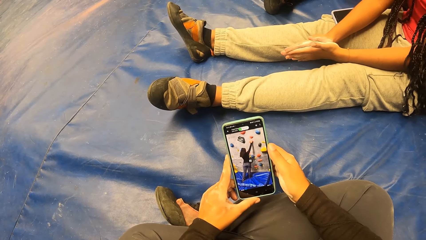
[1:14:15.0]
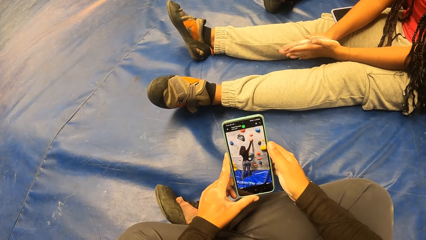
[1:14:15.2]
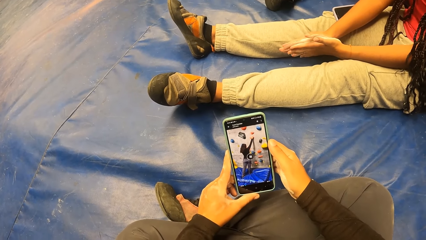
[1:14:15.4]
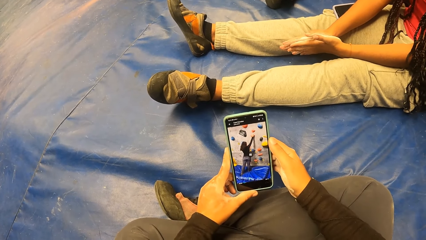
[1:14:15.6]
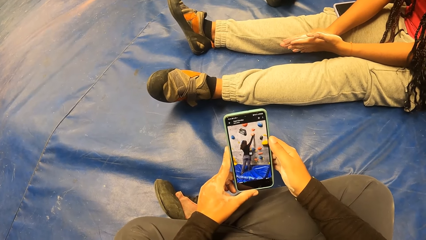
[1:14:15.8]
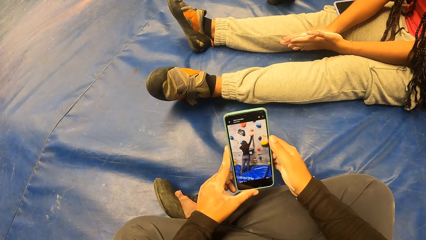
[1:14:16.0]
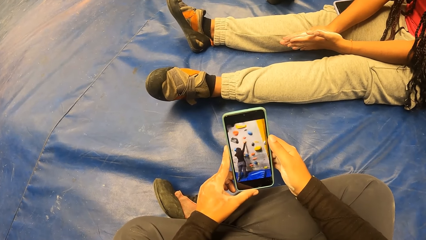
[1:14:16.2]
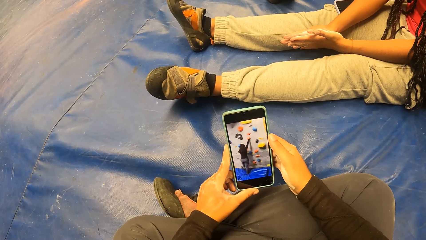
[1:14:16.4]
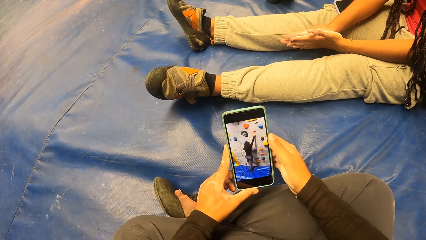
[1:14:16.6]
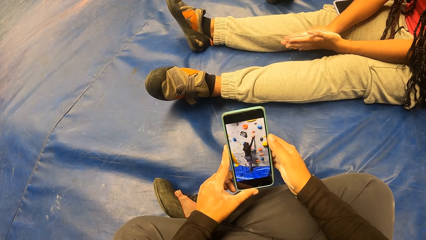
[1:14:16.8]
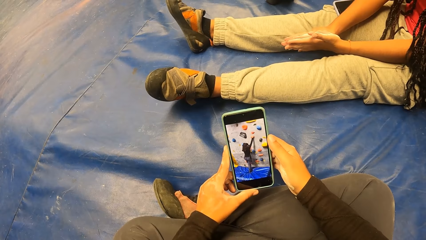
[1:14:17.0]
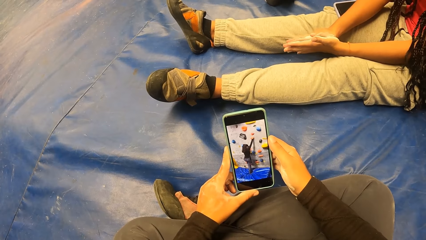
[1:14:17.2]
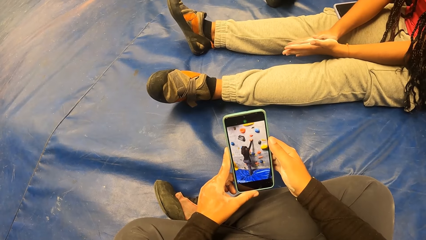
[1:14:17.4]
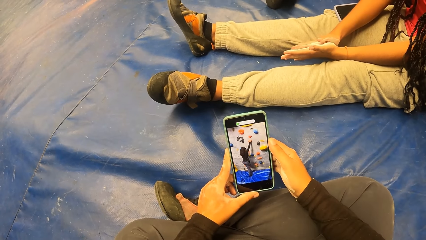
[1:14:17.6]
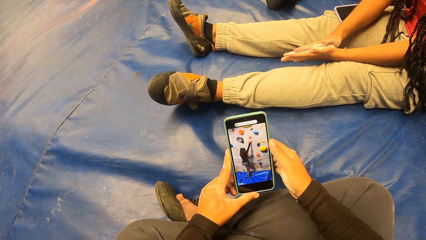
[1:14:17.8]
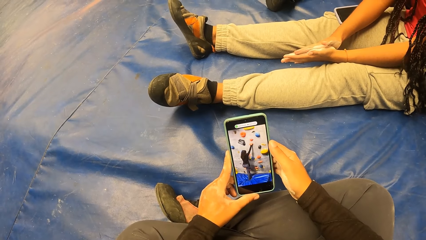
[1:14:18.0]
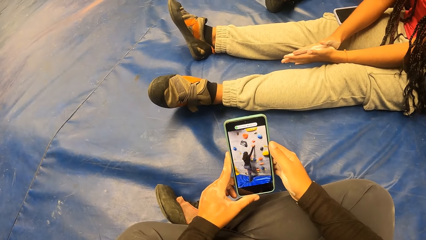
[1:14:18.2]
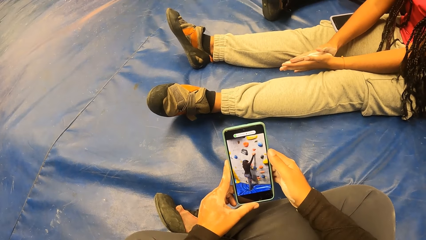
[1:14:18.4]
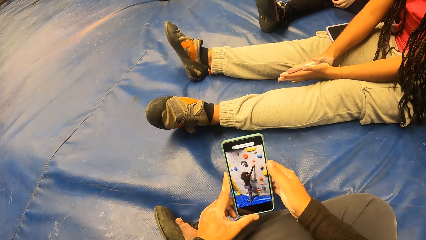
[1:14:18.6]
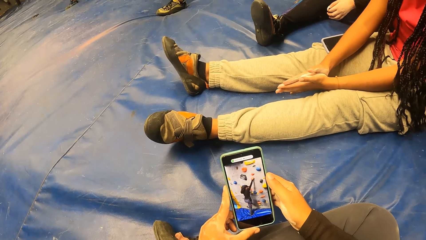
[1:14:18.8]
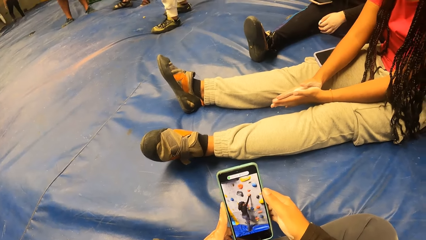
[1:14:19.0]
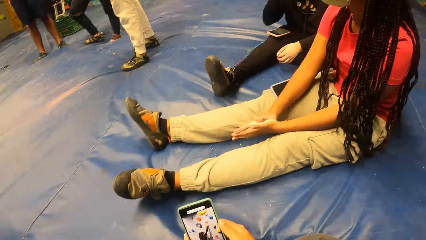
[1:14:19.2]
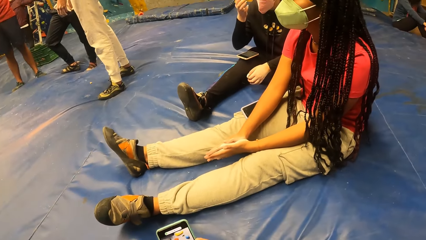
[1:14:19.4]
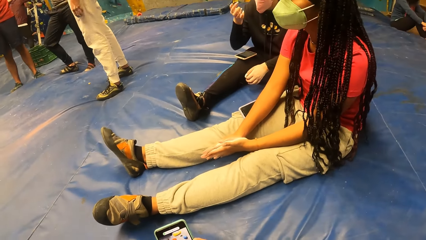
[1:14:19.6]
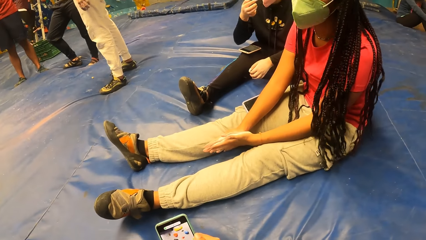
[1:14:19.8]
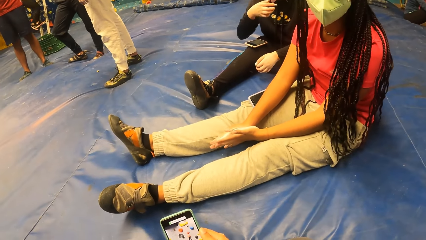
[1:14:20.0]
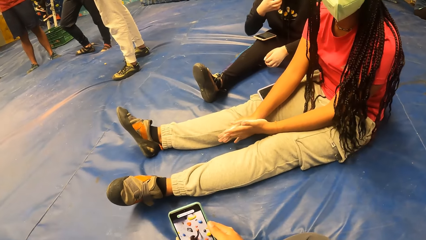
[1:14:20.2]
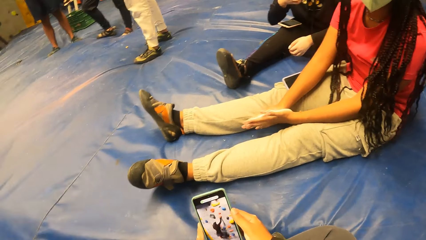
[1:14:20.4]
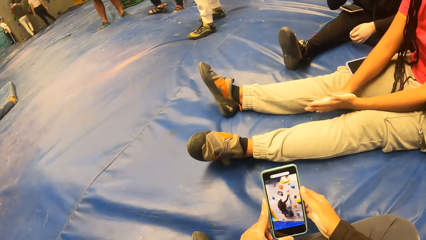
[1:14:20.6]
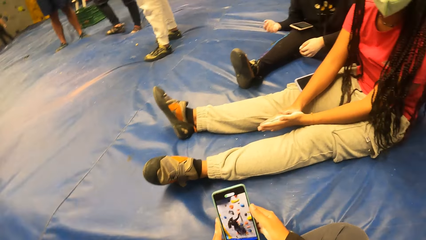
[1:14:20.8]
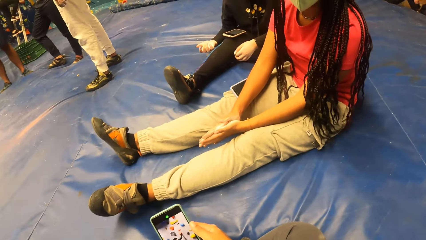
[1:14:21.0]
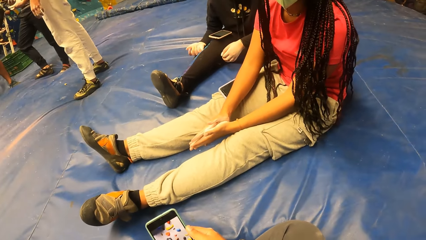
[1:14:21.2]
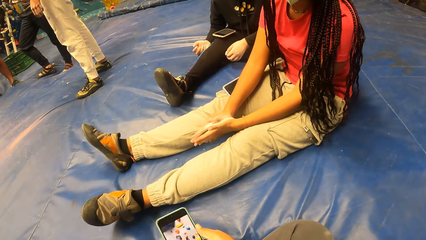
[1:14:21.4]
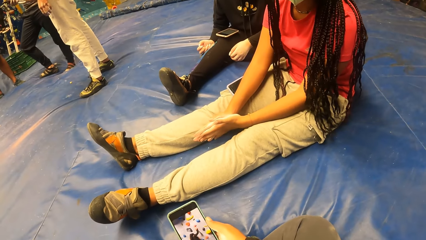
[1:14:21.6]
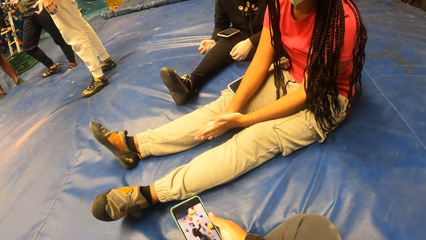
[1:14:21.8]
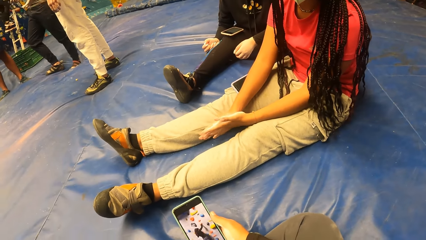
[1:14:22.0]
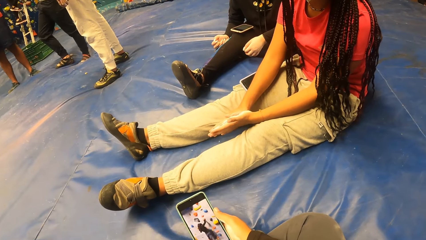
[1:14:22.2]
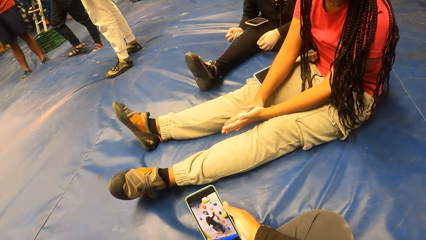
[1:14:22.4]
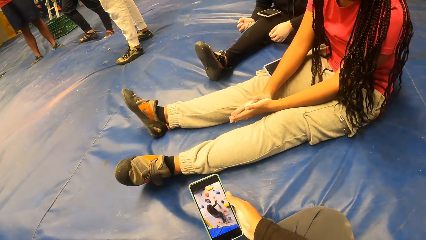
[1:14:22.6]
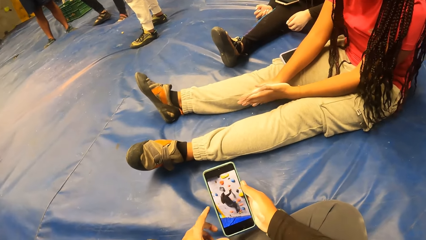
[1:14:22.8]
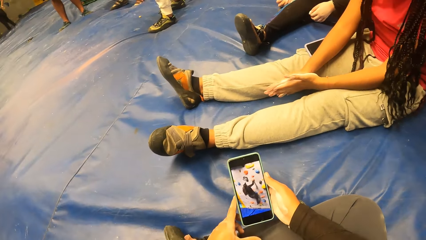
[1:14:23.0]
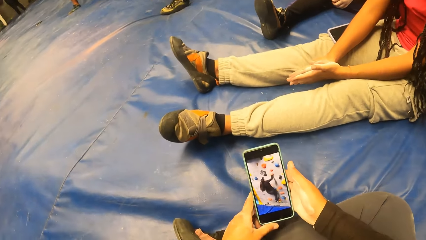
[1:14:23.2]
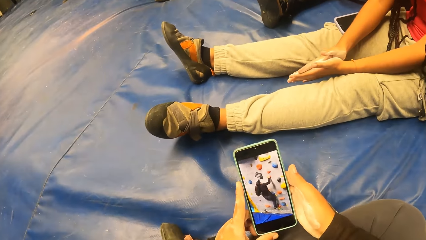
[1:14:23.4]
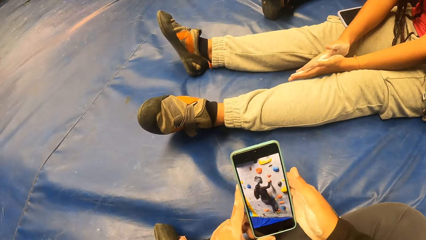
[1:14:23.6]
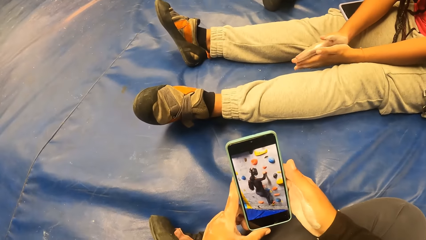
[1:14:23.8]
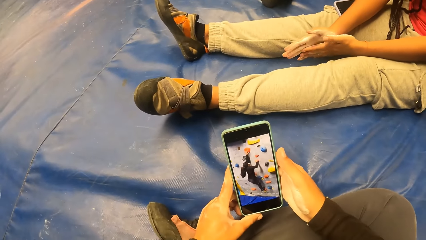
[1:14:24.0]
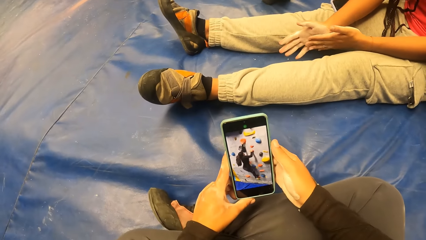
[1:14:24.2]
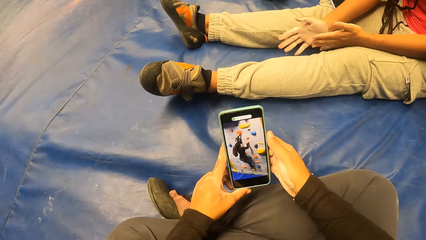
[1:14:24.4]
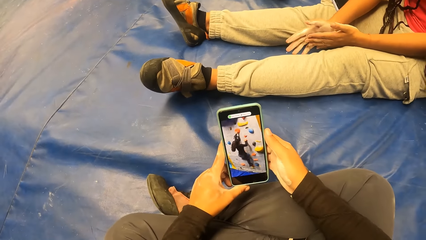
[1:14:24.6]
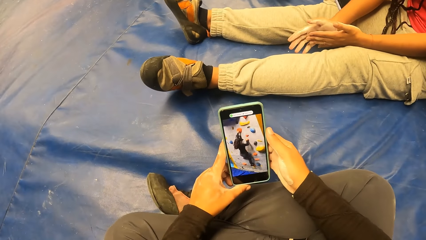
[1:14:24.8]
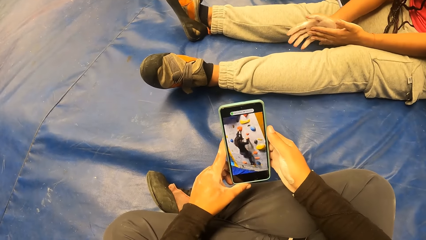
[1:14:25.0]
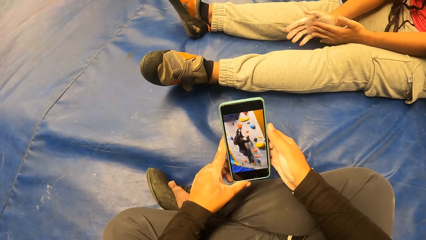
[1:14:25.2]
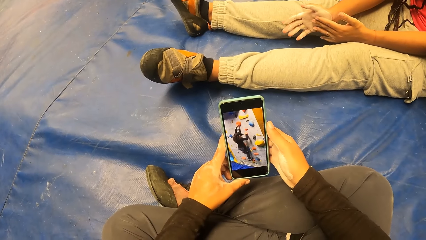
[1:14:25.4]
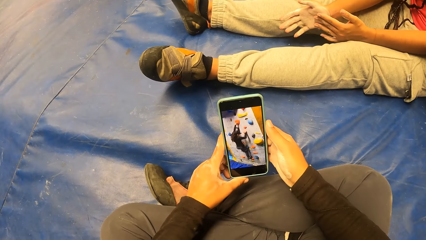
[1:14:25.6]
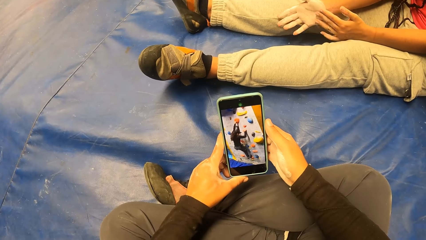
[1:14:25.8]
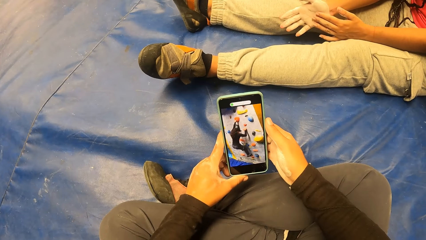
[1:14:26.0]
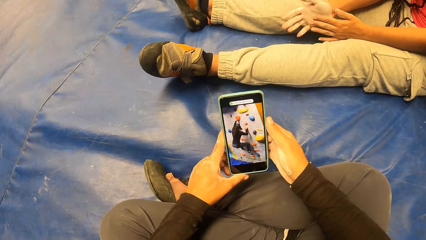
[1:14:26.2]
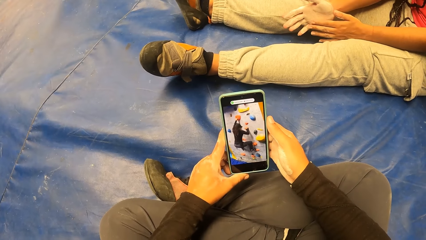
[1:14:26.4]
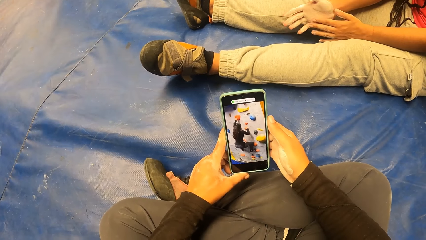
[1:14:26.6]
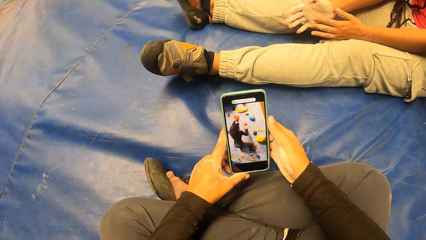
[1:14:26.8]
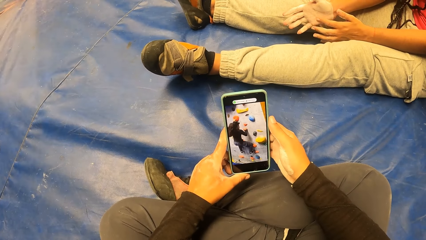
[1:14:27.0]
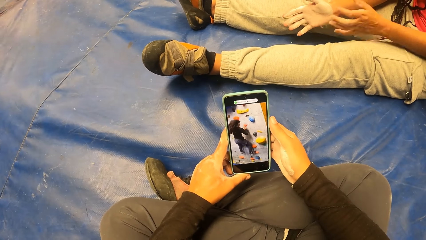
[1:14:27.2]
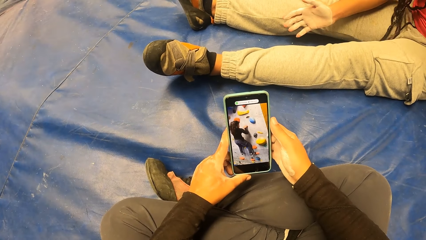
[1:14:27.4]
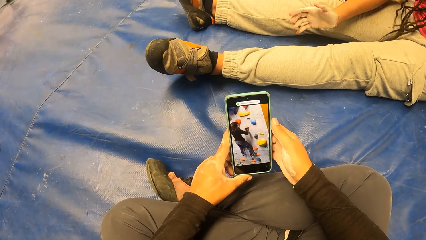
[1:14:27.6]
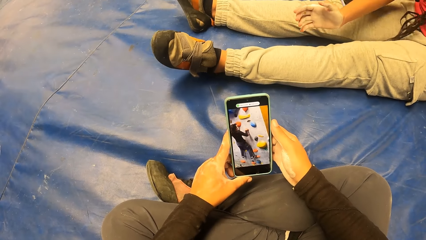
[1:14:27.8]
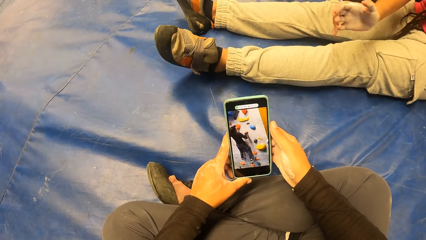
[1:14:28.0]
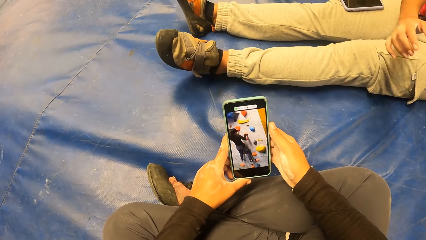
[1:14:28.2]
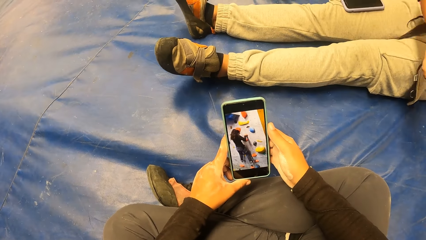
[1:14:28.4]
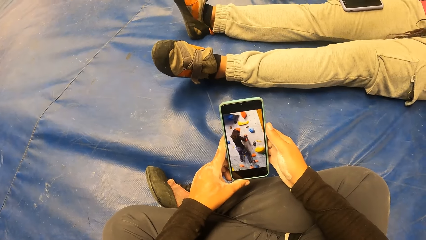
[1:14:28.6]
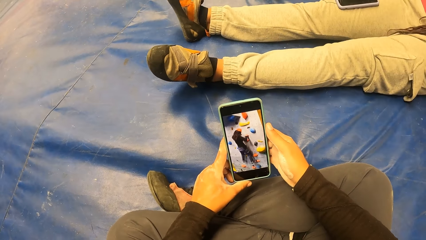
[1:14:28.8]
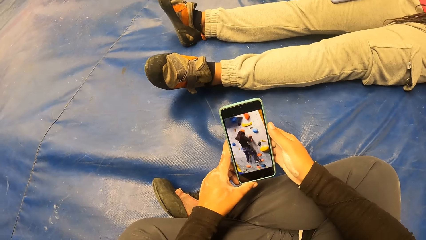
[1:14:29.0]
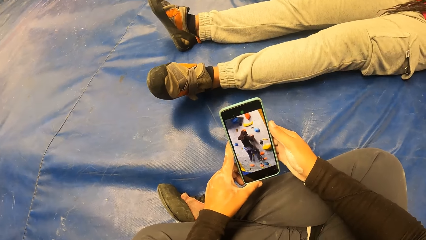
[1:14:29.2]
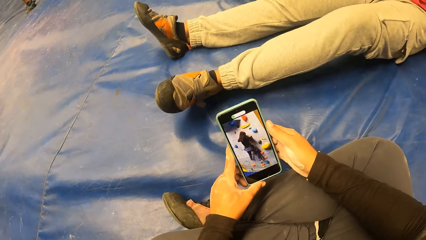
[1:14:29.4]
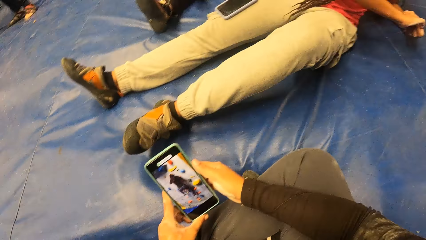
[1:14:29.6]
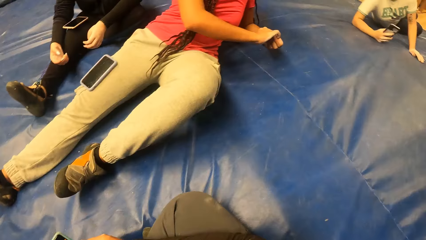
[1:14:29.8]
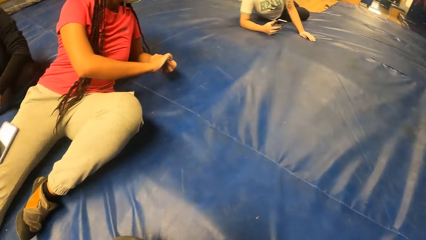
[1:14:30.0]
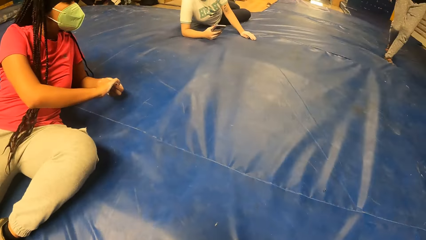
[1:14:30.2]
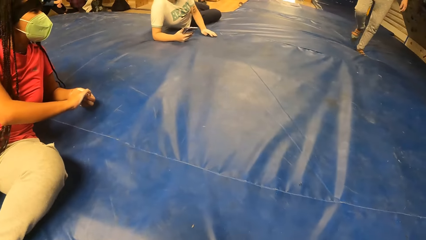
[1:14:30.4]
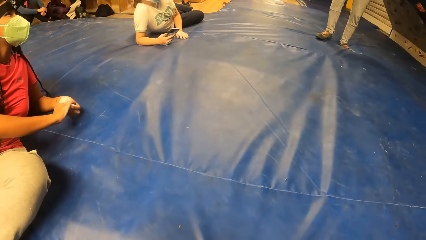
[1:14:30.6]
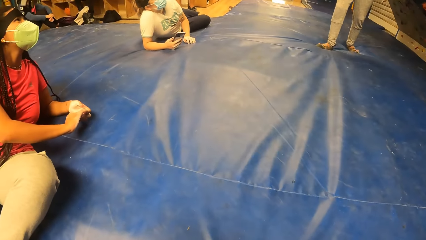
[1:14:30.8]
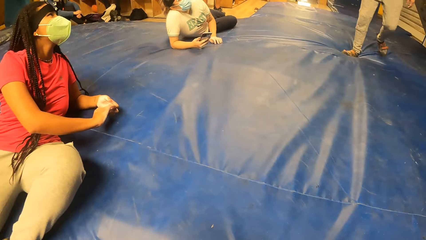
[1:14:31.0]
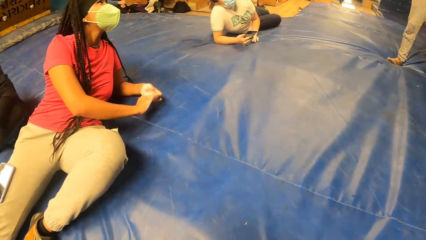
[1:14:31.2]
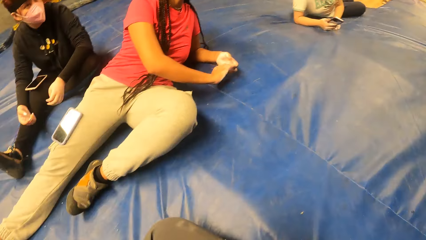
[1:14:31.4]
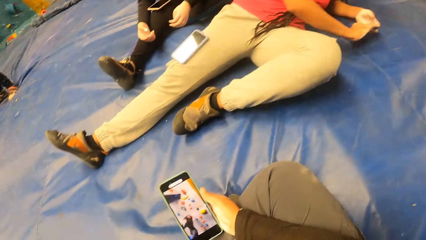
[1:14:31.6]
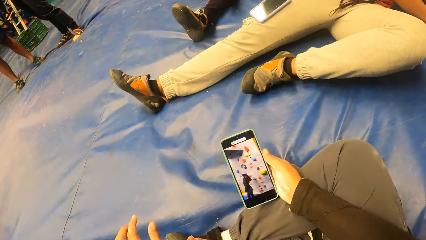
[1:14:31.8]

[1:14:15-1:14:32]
The camera wearer looks at a person. The person interacts with the camera wearer. The camera wearer watches. Another person leans on the floor and looks at the camera wearer.
